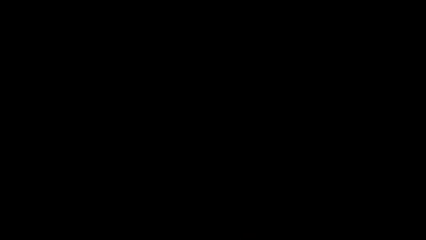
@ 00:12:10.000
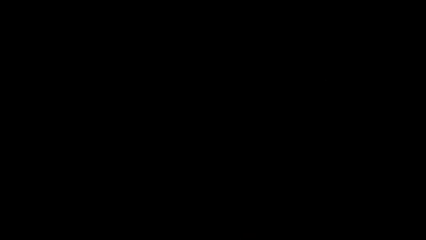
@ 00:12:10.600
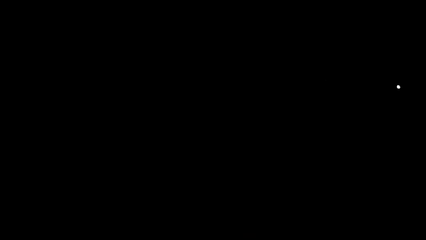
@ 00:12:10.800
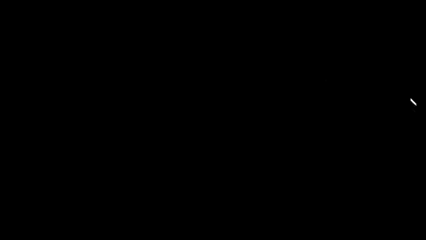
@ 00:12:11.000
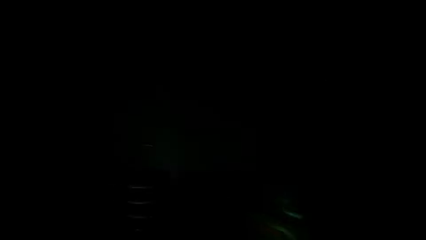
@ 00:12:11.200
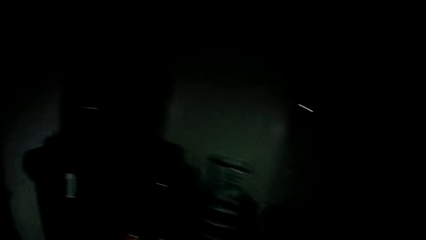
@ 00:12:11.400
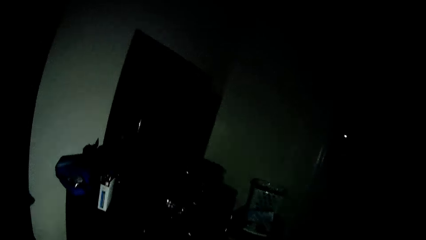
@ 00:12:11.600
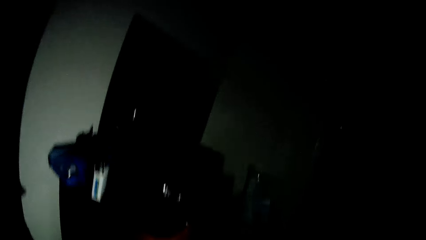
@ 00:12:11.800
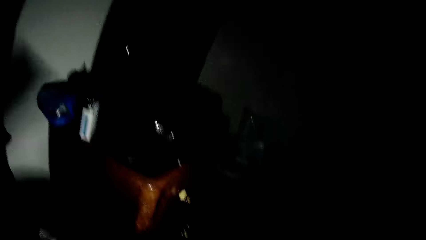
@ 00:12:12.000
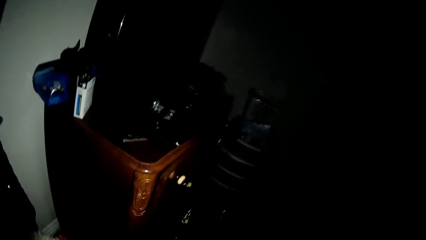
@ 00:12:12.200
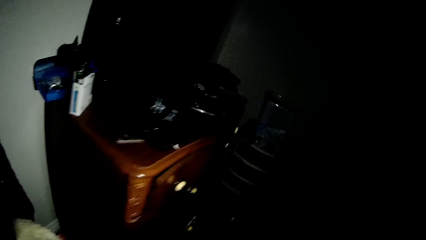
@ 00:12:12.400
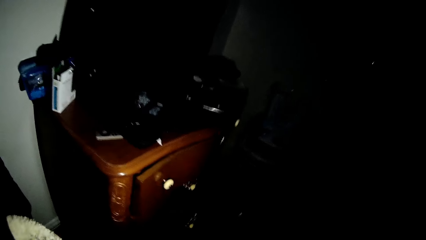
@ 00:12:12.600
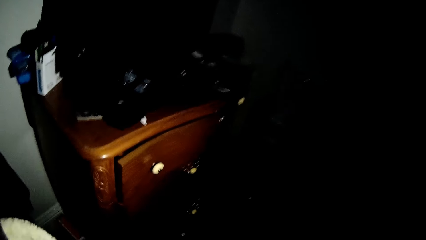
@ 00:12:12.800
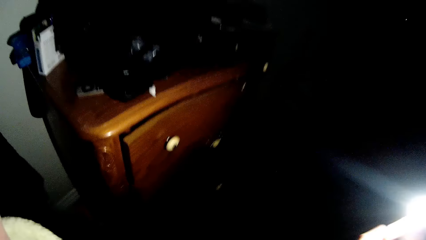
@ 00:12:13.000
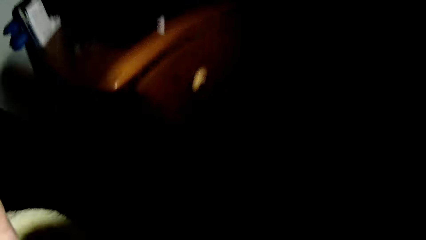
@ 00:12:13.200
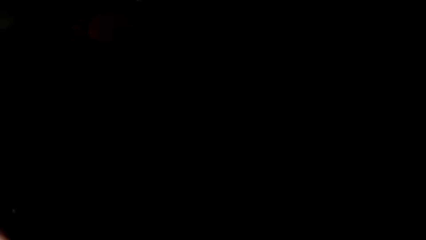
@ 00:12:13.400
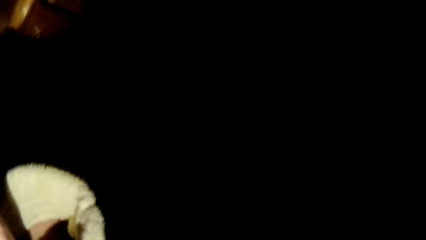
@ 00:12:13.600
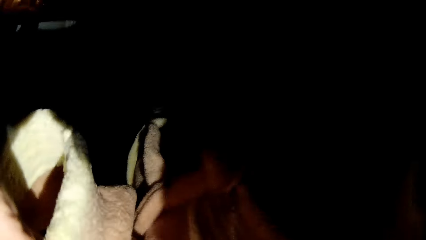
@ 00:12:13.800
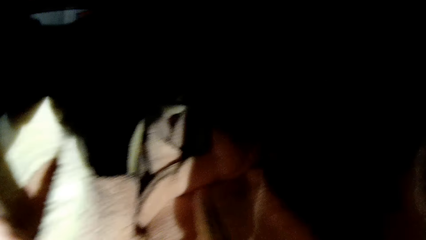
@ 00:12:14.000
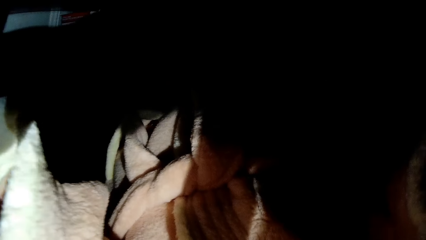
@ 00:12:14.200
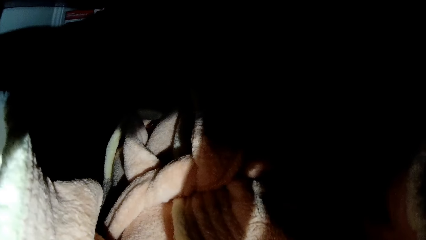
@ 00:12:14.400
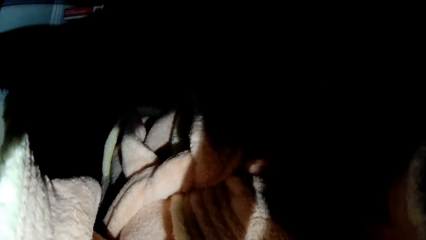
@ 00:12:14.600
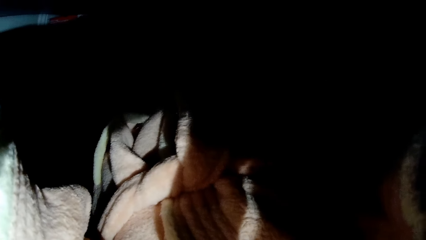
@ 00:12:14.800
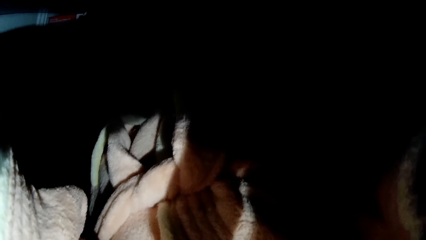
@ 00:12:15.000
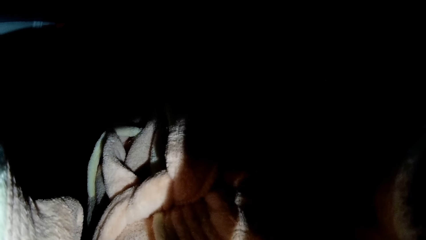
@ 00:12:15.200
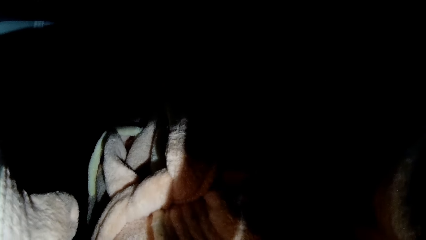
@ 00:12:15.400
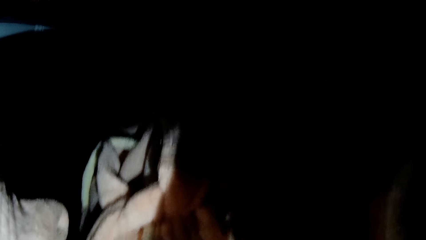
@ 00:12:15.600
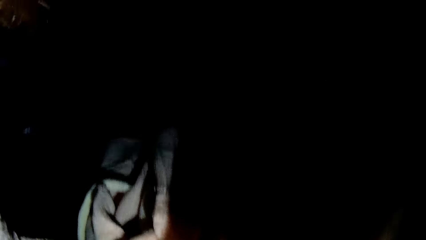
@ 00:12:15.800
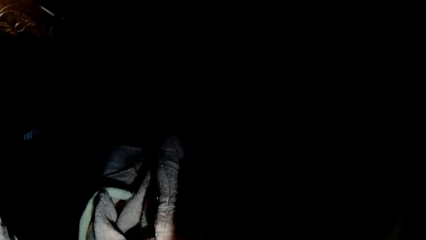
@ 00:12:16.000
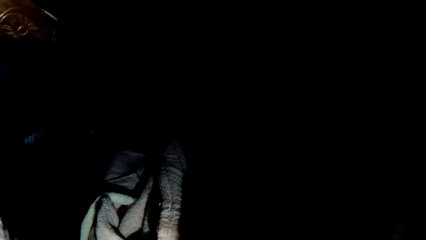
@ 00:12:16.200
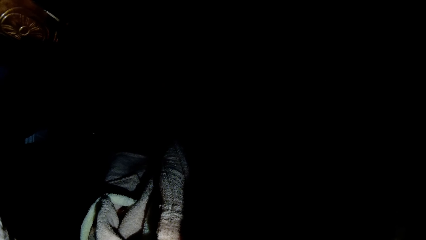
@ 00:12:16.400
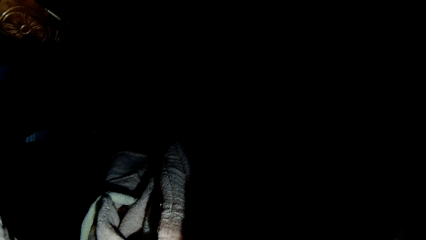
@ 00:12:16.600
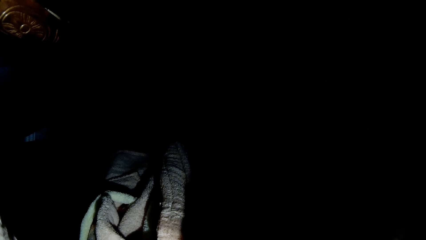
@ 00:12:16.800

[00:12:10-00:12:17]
The camera wearer uses the phone's torch.
